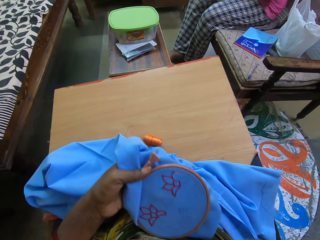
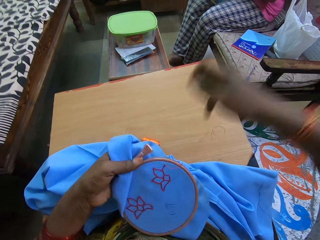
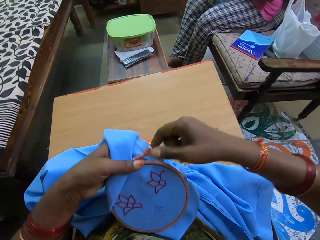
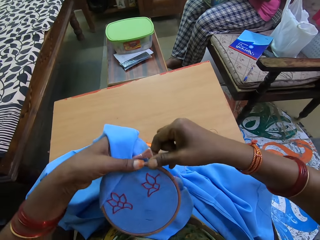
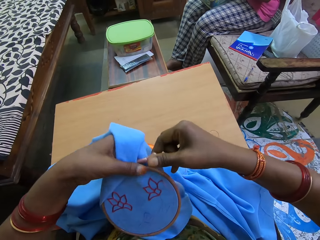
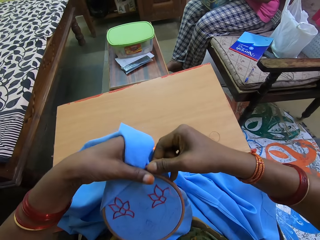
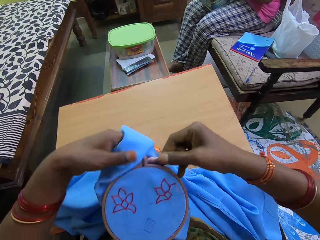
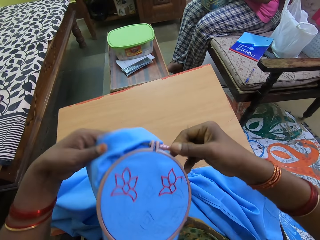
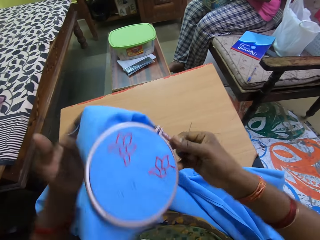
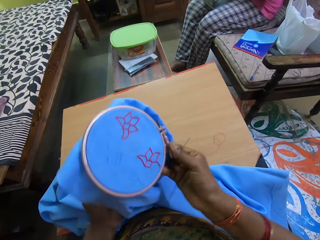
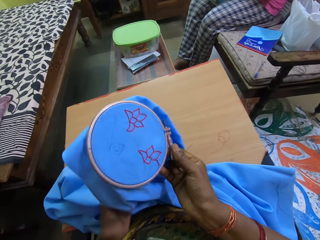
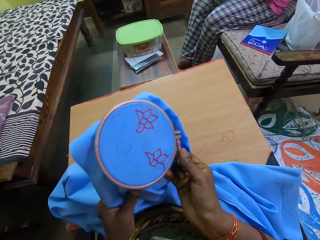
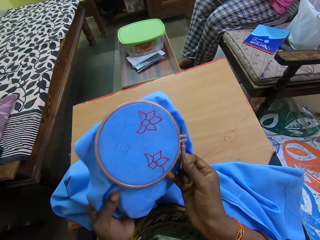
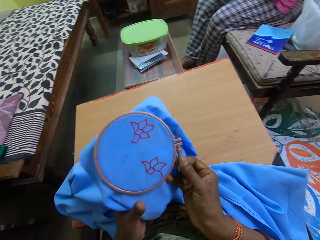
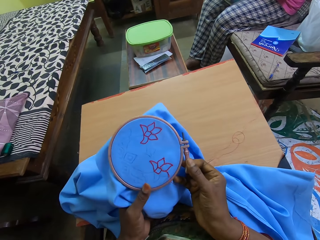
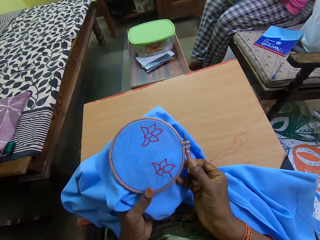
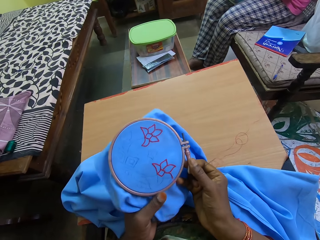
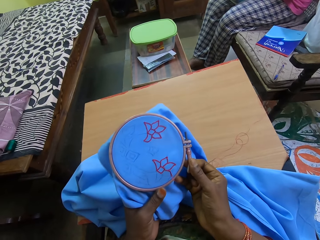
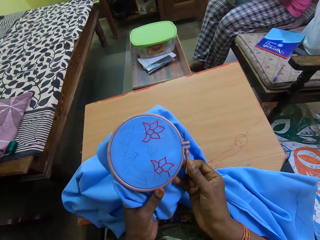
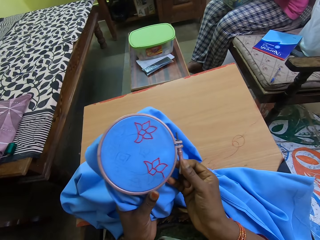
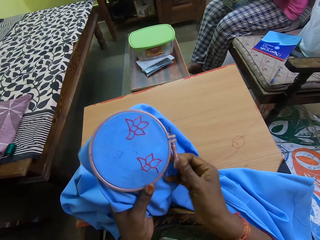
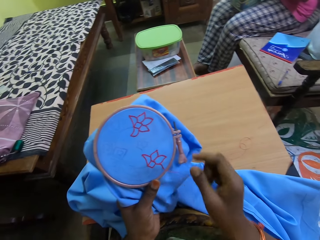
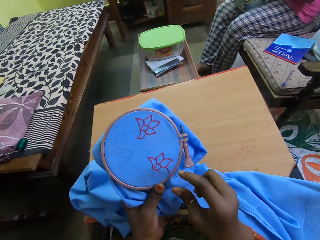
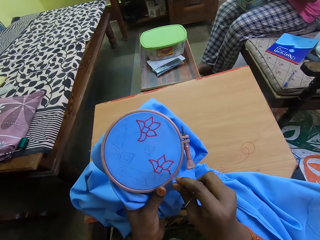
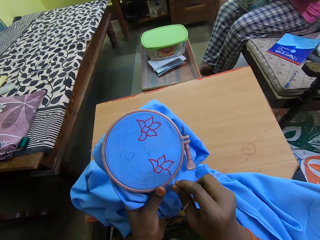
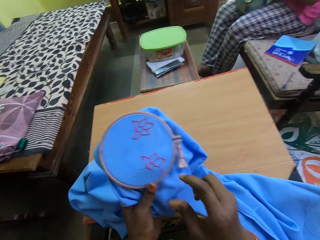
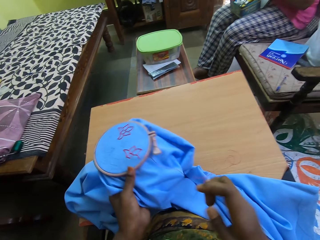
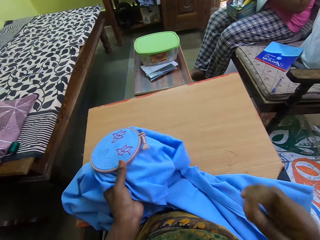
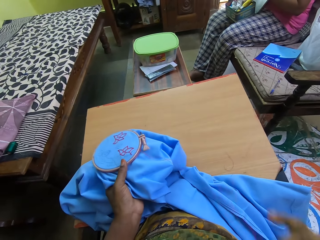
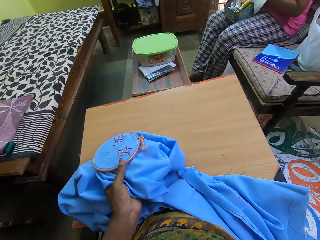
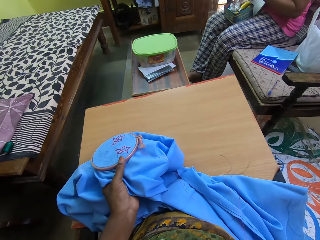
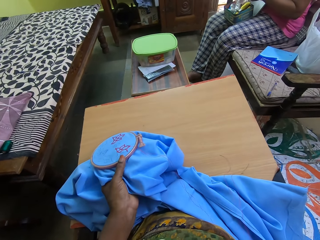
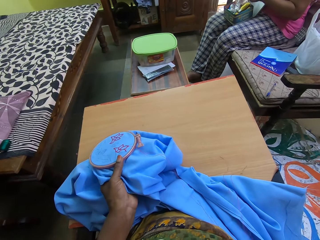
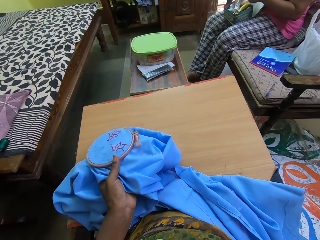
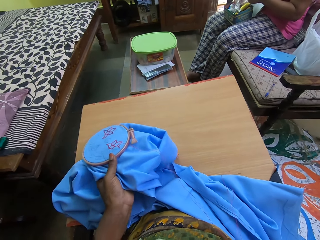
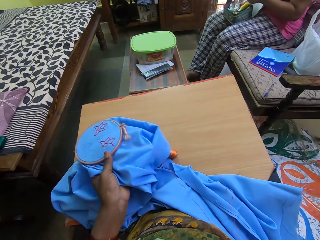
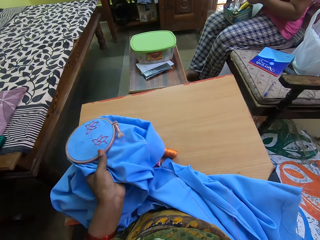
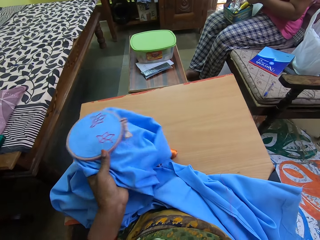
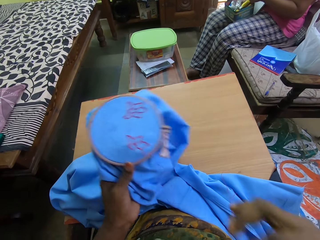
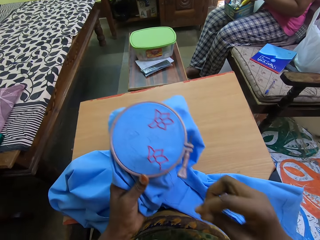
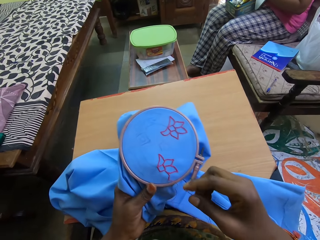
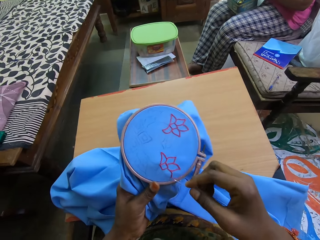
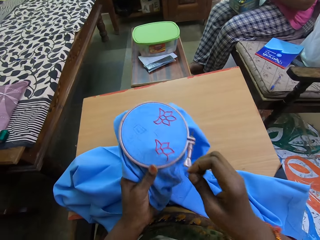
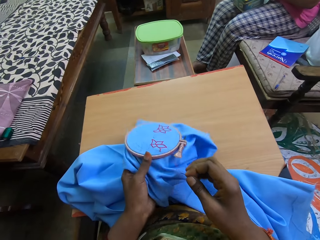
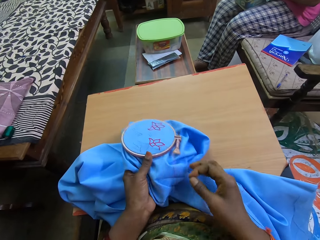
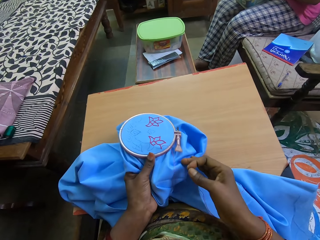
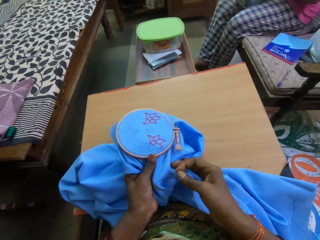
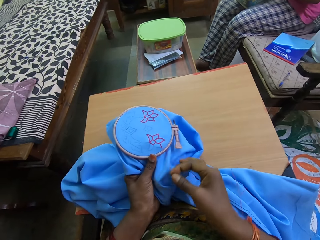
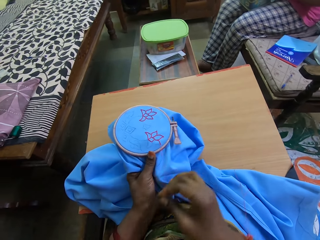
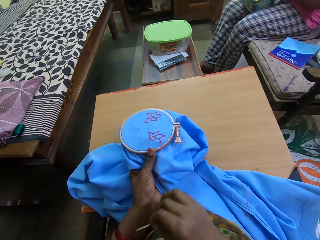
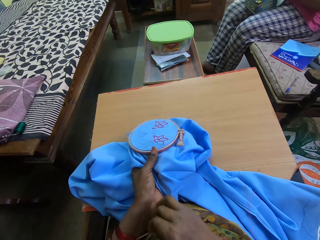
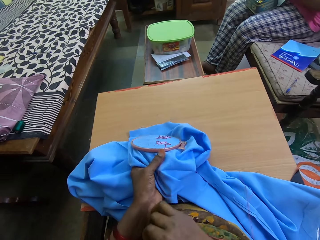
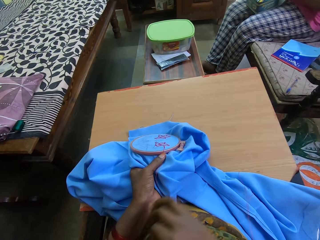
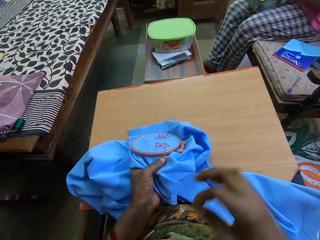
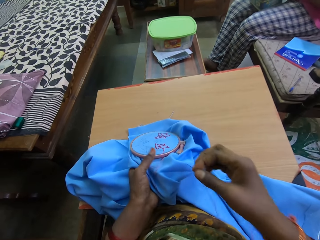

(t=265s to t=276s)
The camera wearer holds the fabric in the embroidery hoop with both hands. They turn a cloth. They converse with a person. They straighten a thread. They align the thread.

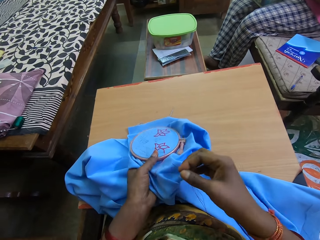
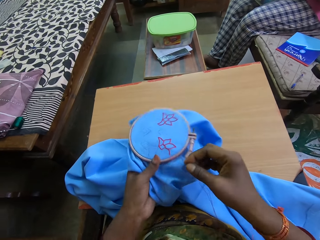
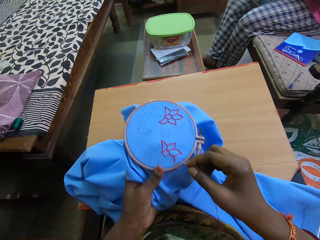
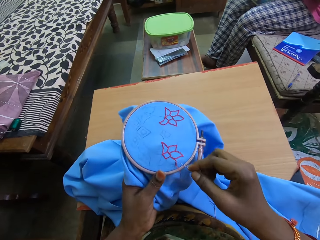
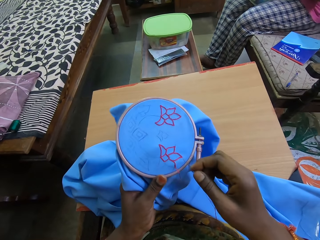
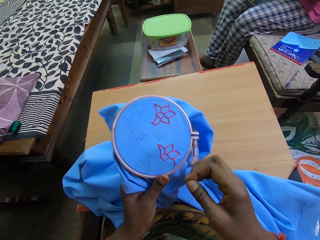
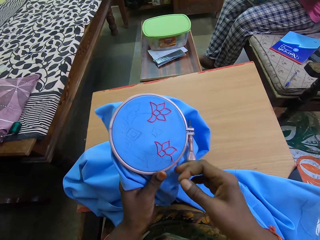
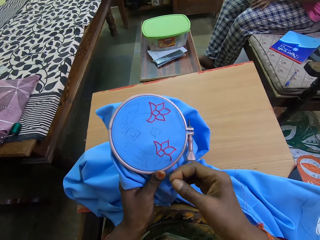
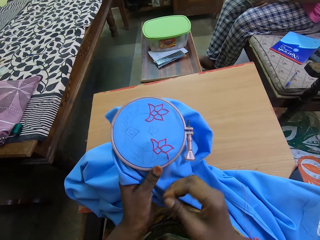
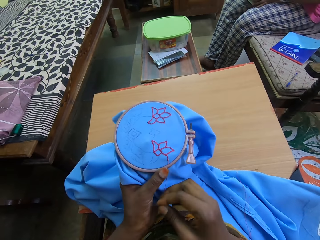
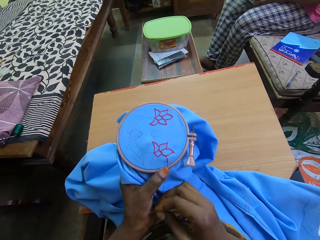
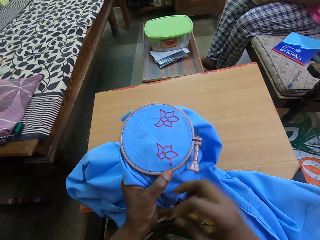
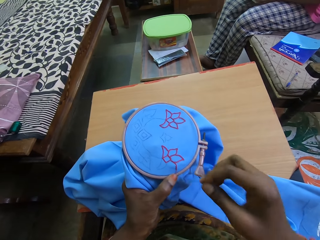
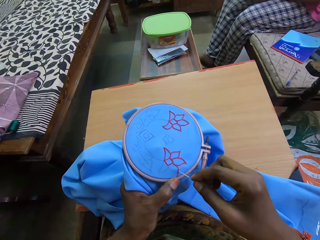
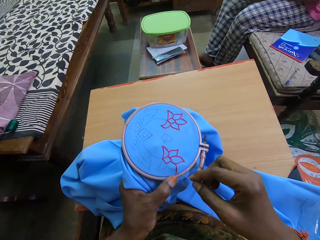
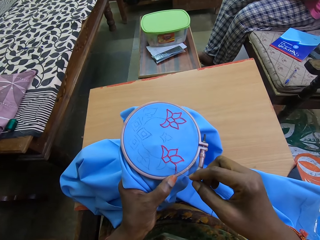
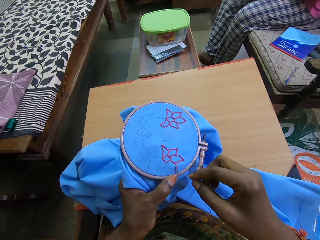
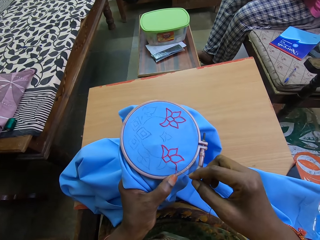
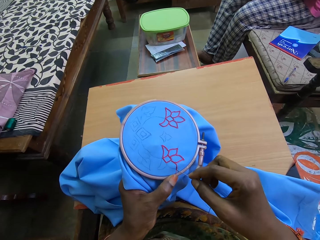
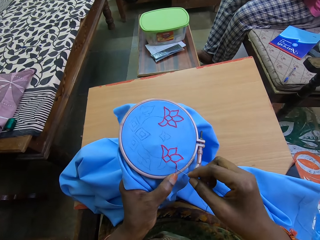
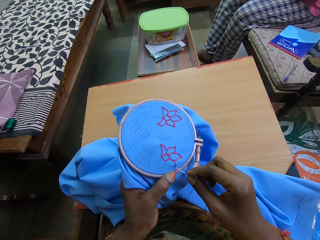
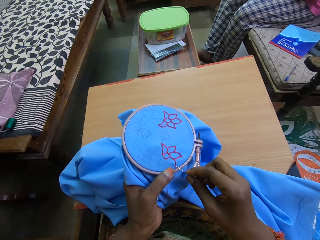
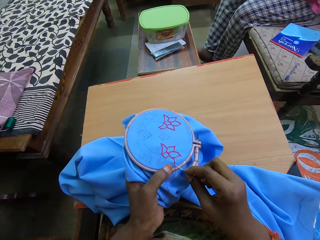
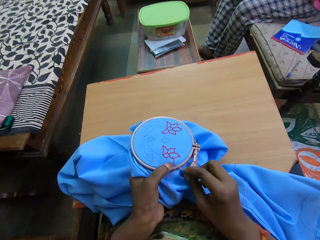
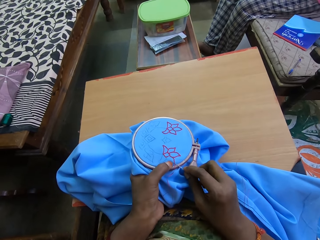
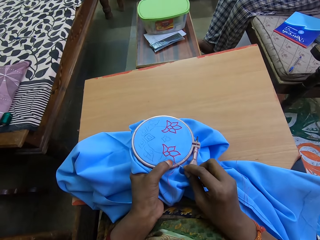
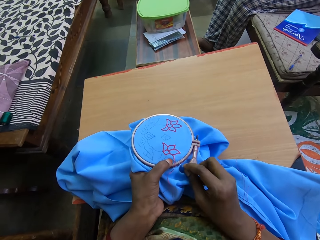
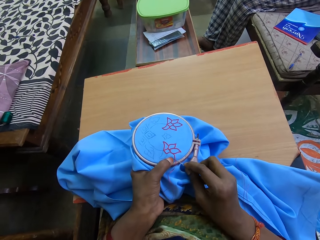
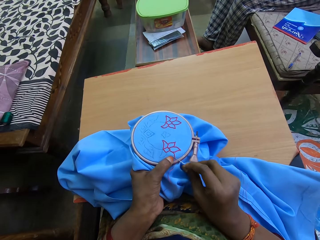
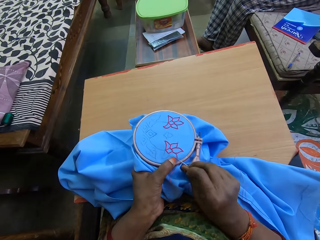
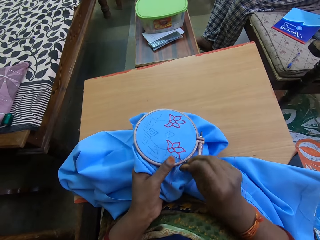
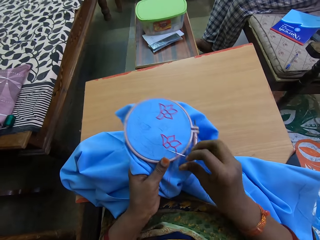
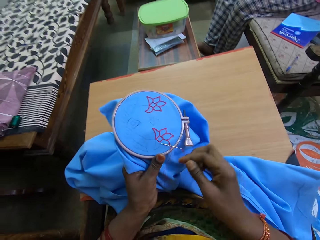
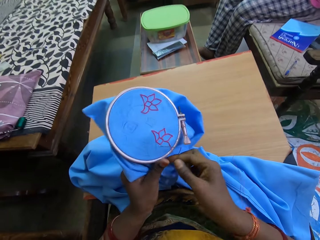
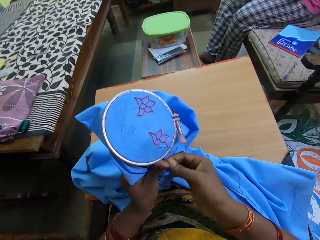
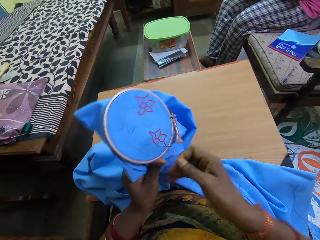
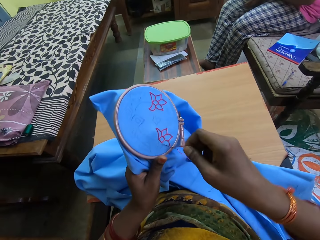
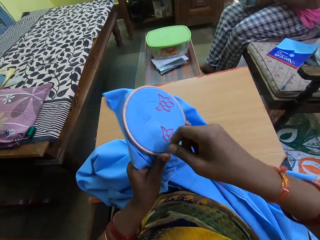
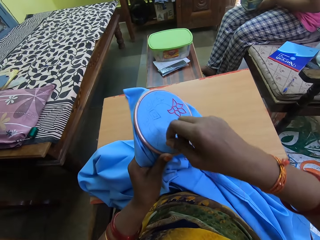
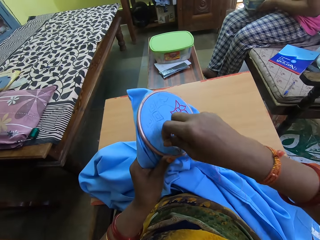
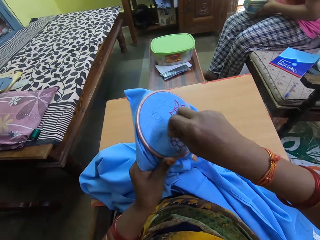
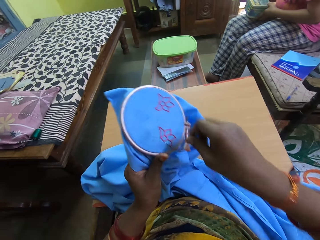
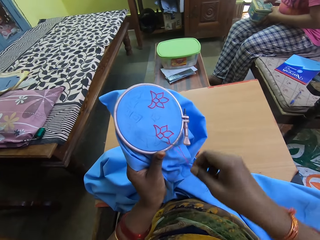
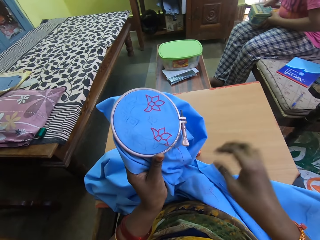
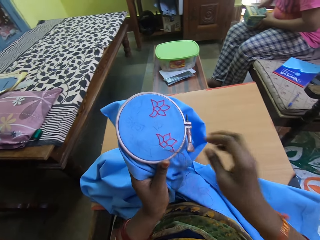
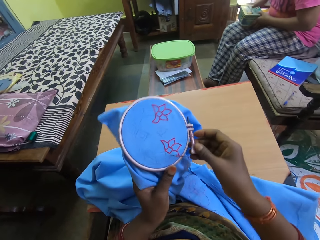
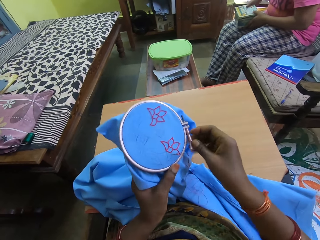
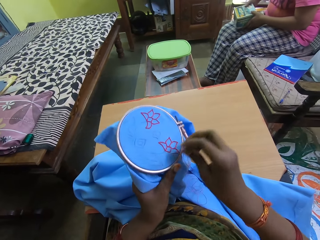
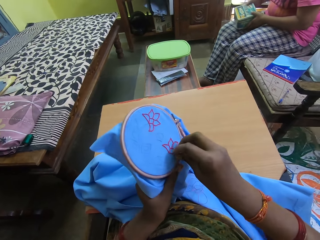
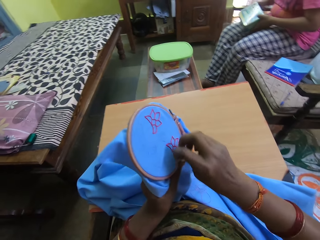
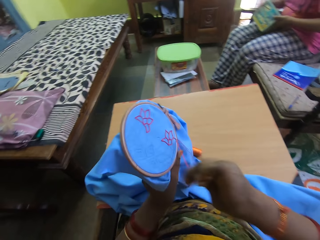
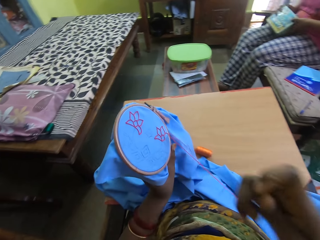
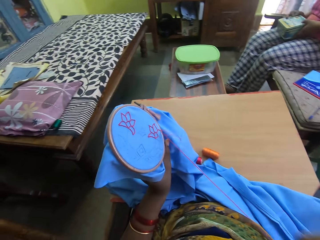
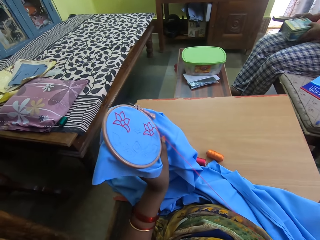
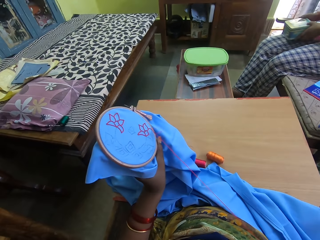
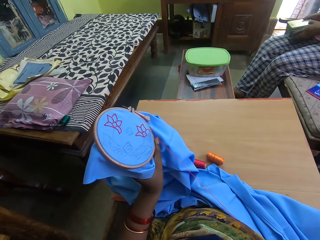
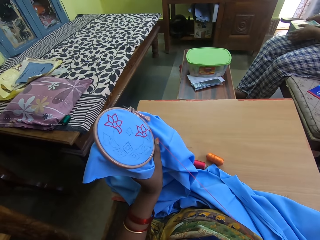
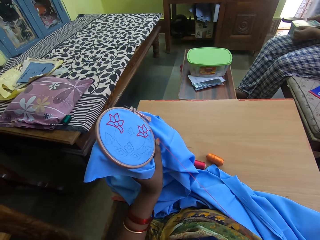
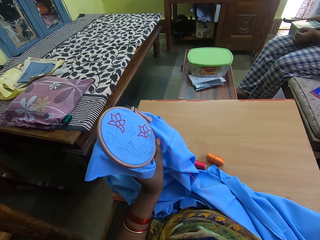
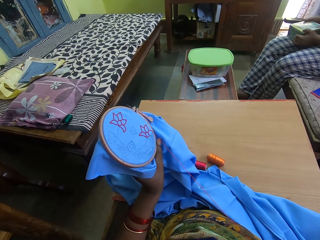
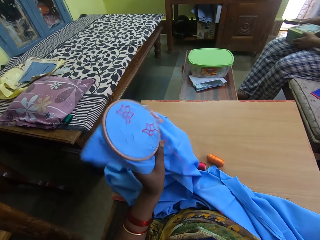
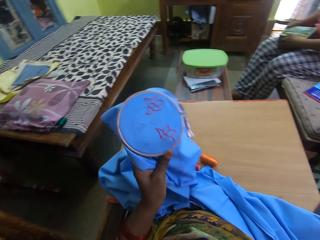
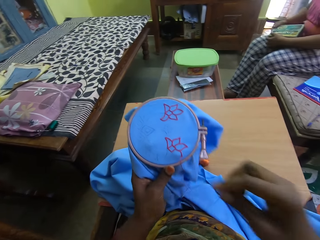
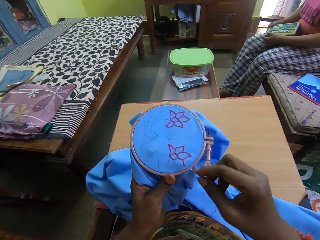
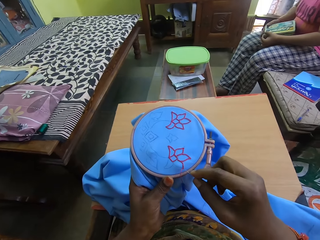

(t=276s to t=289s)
The camera wearer straightens a thread. She sews the pattern on the fabric in the embroidery hoop with the needle and thread in her right hand. She inserts the needle in the cloth. She aligns the thread on the needle. She pulls the needle. A woman fiddles a tin in her hands.
